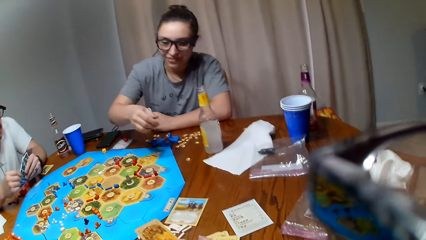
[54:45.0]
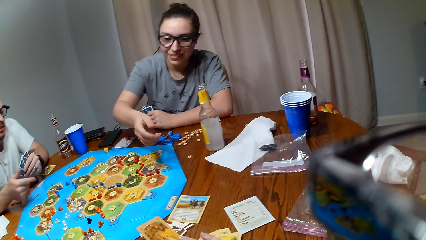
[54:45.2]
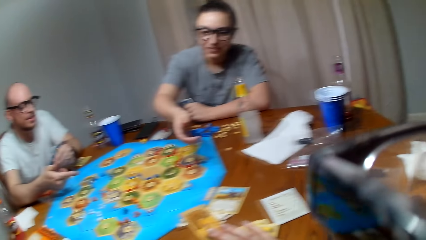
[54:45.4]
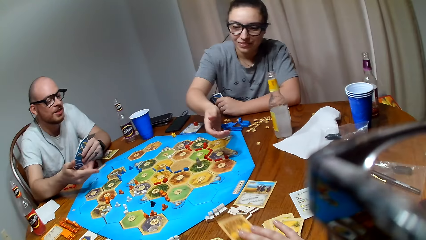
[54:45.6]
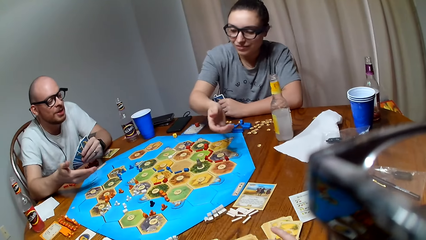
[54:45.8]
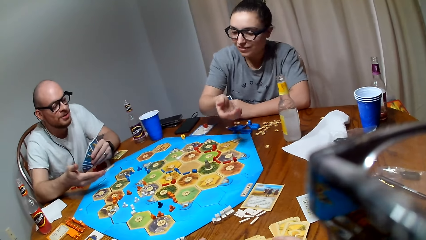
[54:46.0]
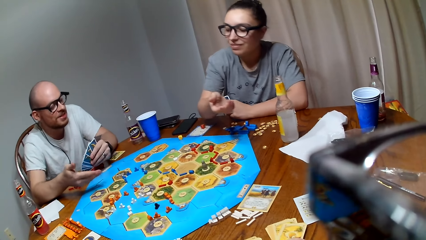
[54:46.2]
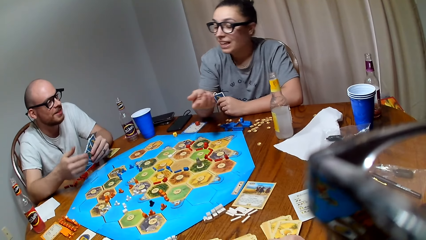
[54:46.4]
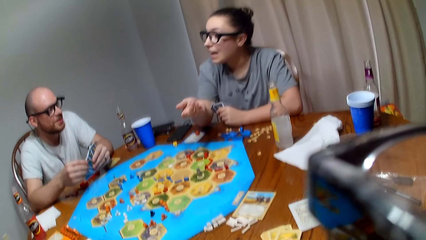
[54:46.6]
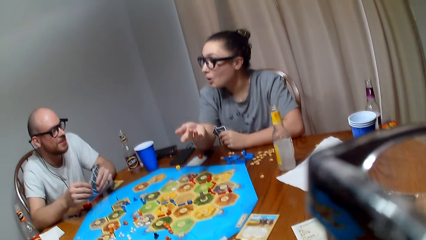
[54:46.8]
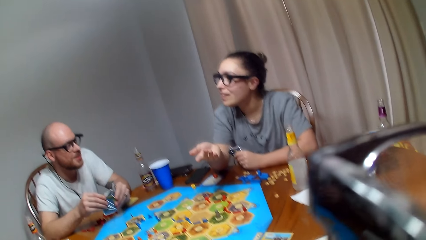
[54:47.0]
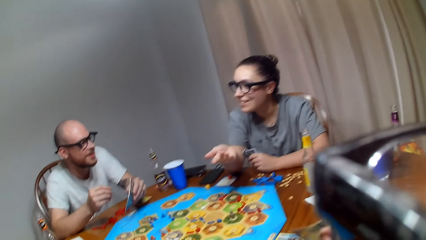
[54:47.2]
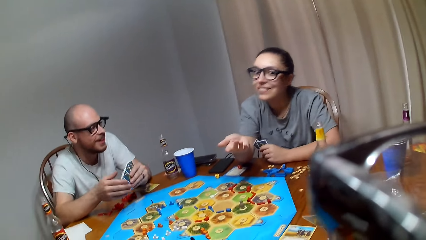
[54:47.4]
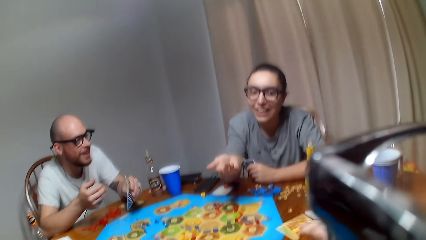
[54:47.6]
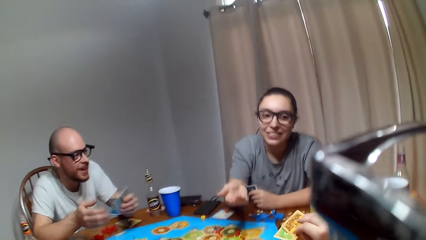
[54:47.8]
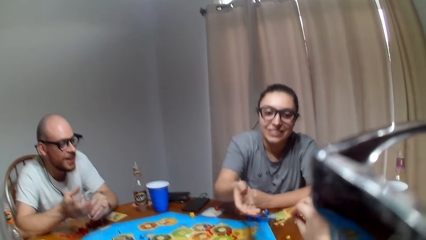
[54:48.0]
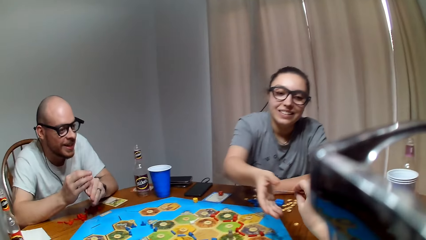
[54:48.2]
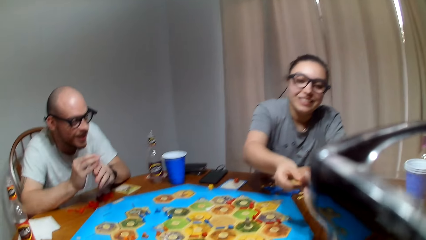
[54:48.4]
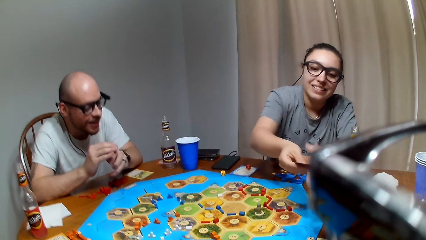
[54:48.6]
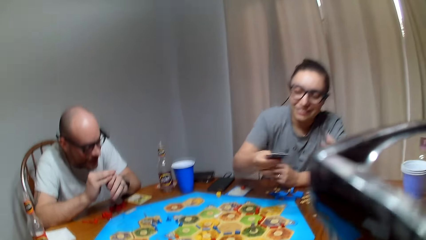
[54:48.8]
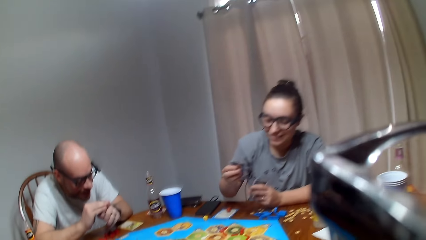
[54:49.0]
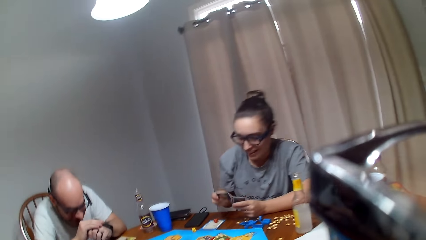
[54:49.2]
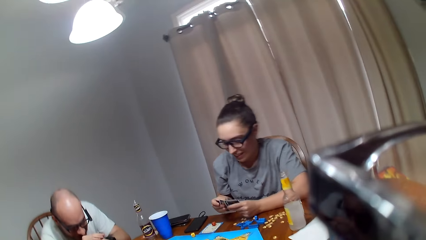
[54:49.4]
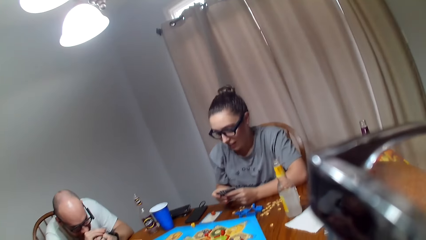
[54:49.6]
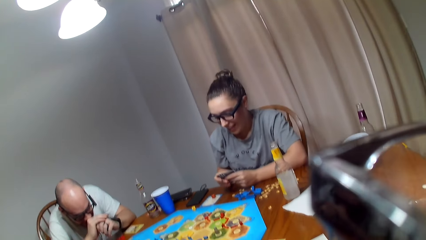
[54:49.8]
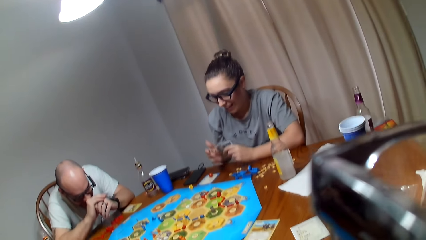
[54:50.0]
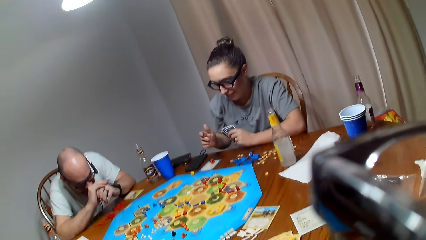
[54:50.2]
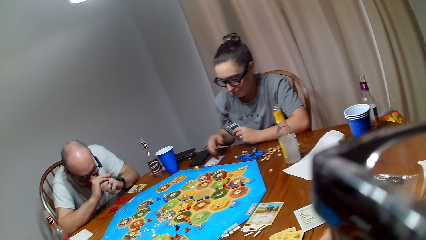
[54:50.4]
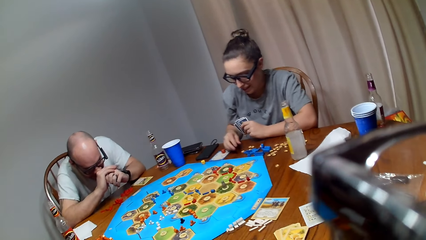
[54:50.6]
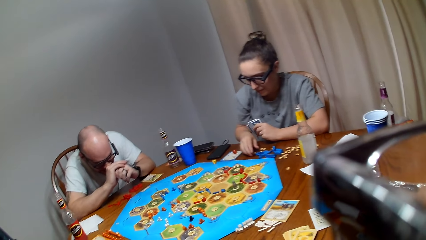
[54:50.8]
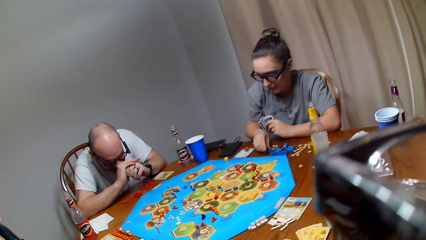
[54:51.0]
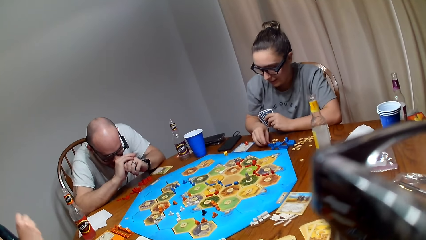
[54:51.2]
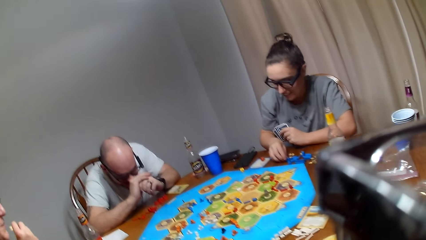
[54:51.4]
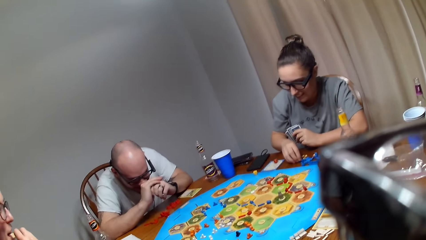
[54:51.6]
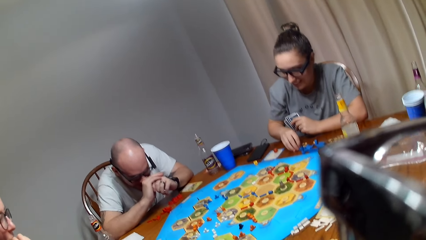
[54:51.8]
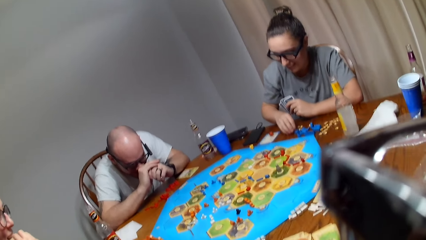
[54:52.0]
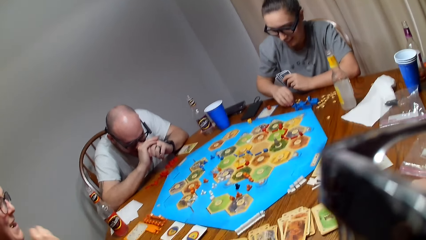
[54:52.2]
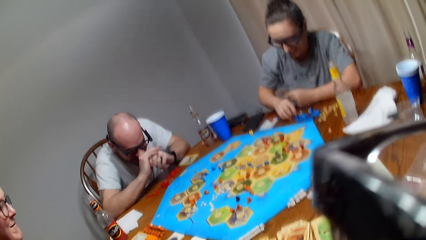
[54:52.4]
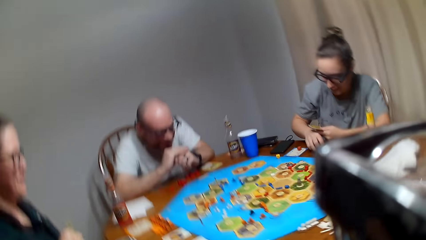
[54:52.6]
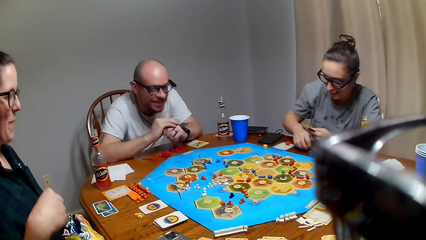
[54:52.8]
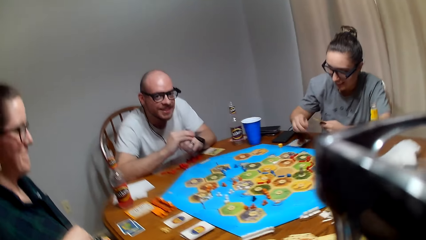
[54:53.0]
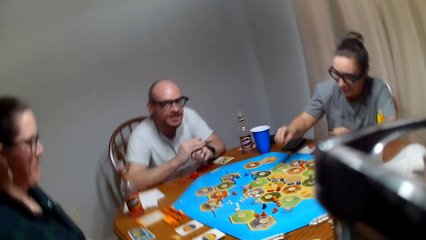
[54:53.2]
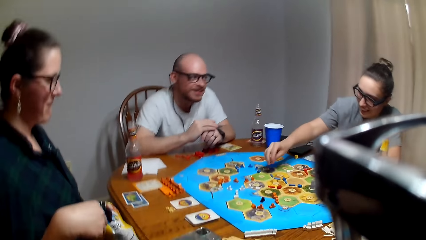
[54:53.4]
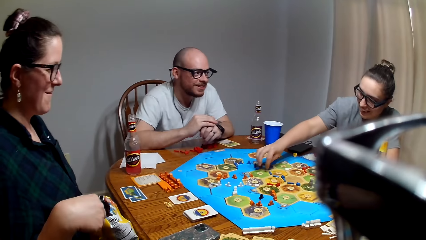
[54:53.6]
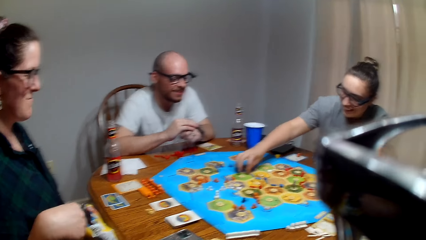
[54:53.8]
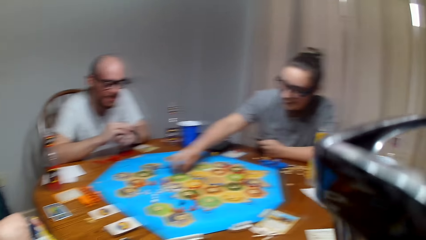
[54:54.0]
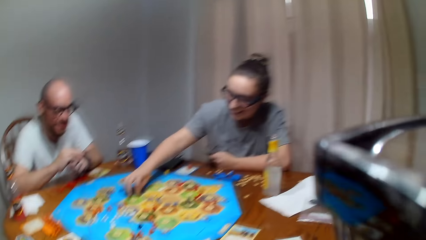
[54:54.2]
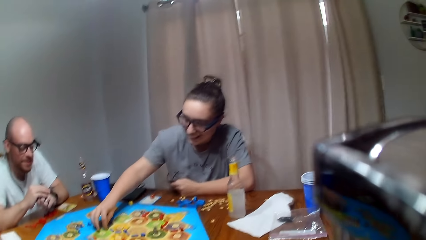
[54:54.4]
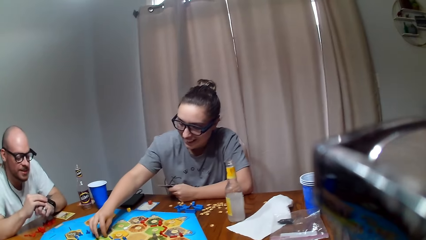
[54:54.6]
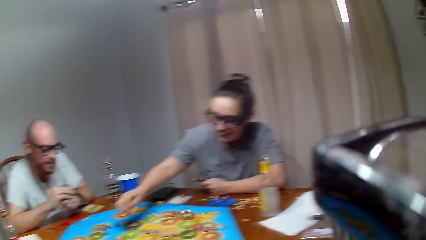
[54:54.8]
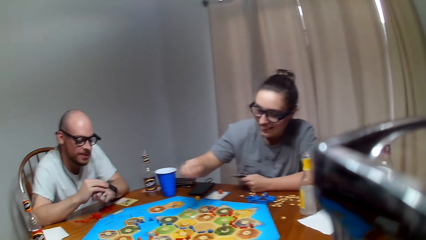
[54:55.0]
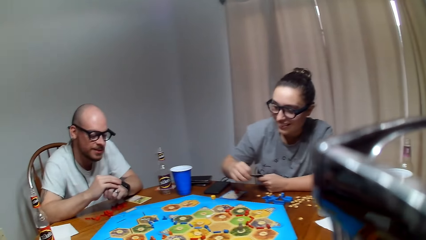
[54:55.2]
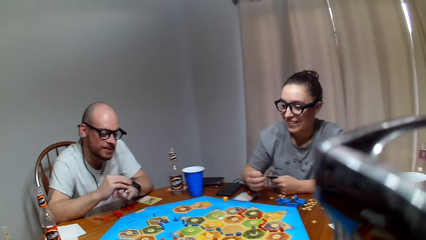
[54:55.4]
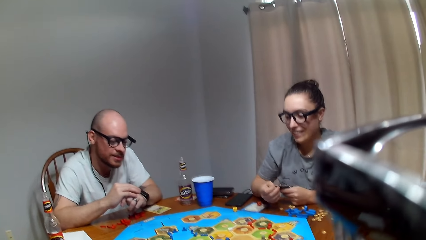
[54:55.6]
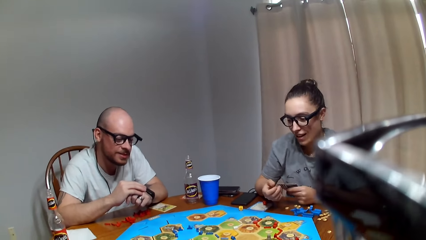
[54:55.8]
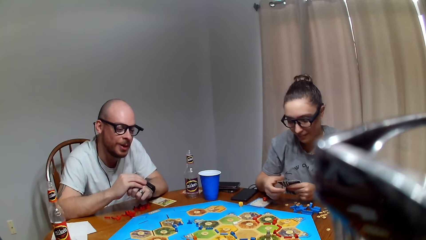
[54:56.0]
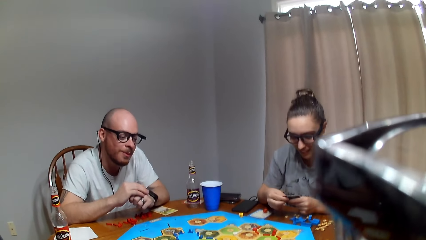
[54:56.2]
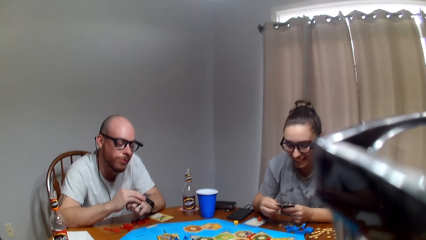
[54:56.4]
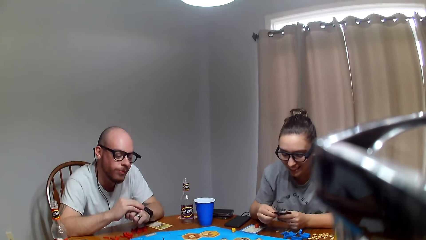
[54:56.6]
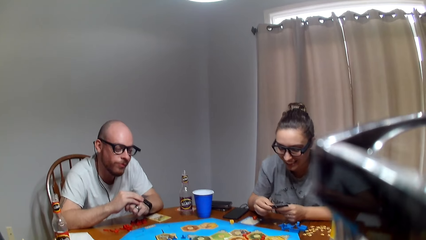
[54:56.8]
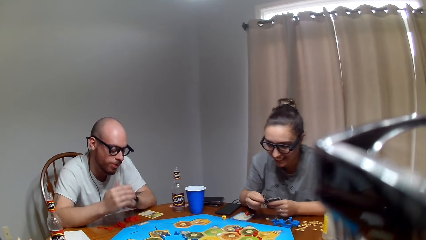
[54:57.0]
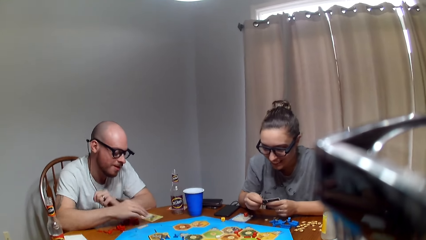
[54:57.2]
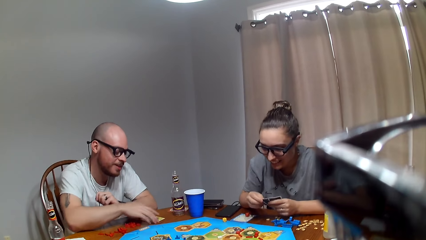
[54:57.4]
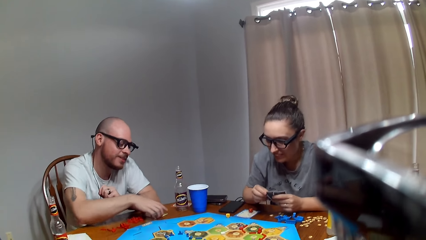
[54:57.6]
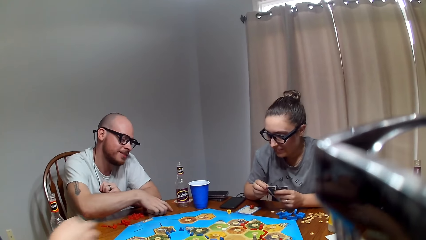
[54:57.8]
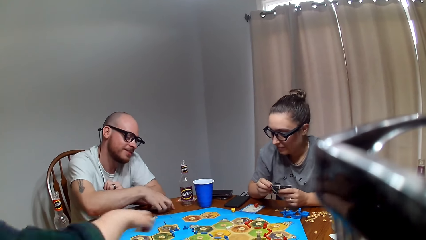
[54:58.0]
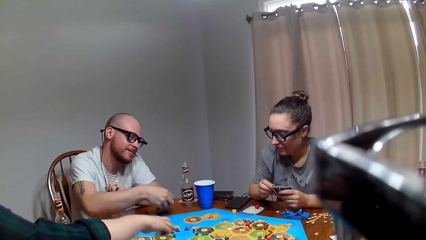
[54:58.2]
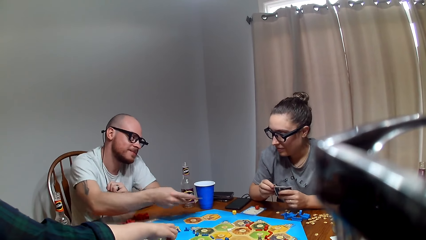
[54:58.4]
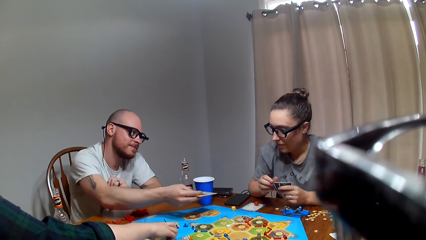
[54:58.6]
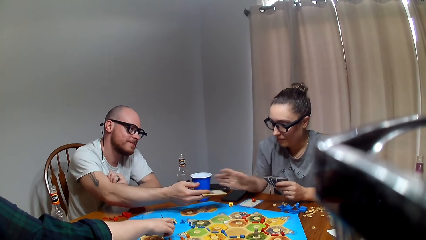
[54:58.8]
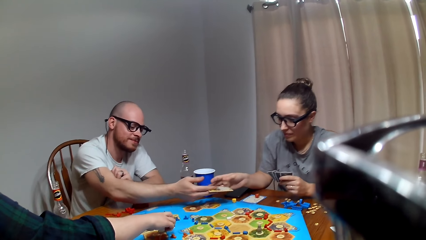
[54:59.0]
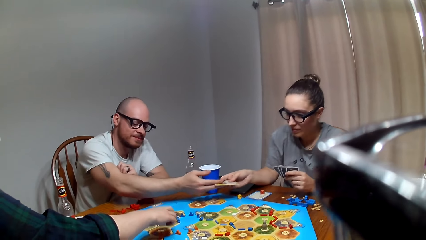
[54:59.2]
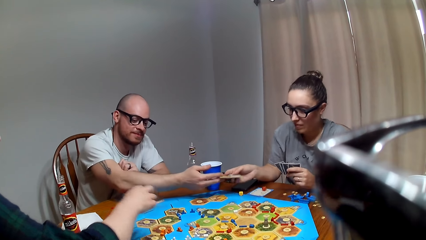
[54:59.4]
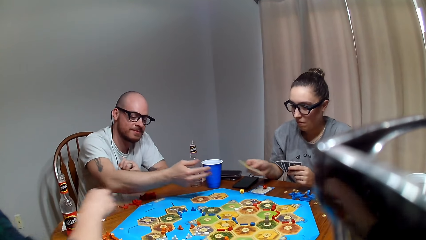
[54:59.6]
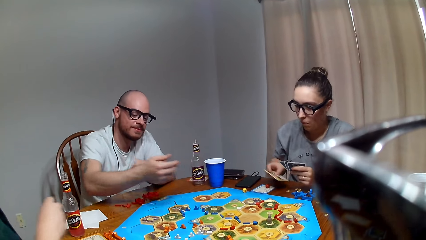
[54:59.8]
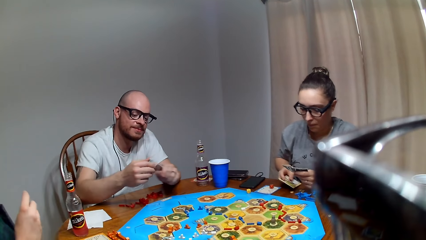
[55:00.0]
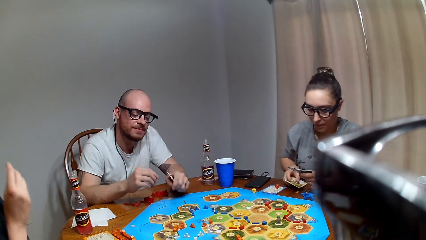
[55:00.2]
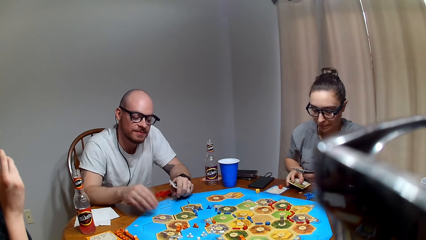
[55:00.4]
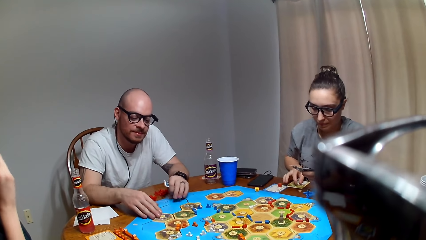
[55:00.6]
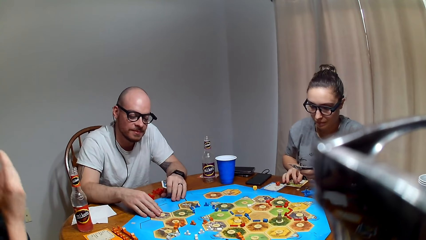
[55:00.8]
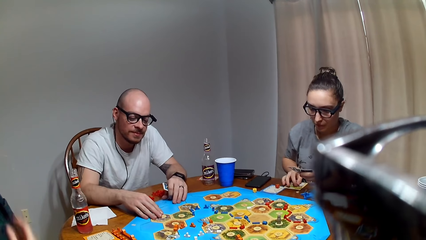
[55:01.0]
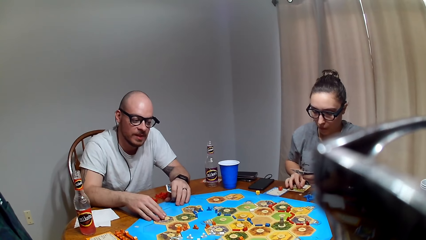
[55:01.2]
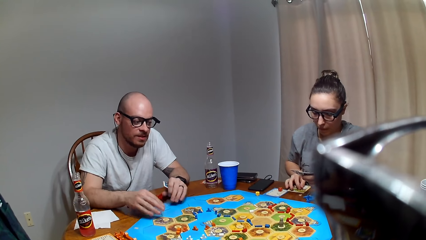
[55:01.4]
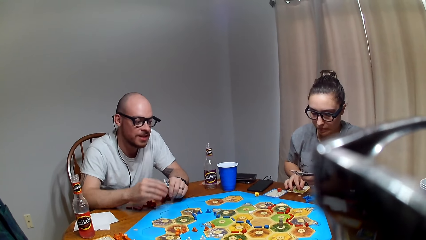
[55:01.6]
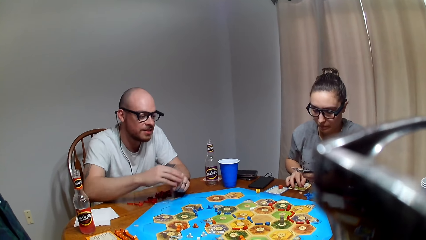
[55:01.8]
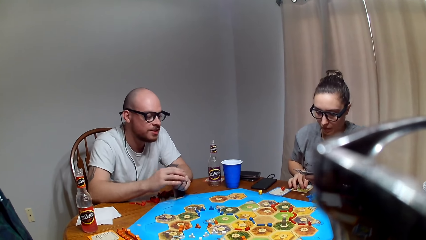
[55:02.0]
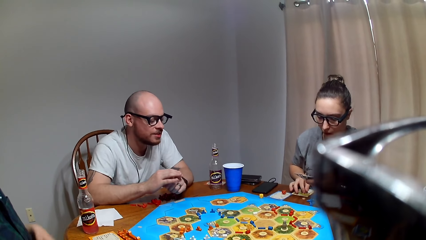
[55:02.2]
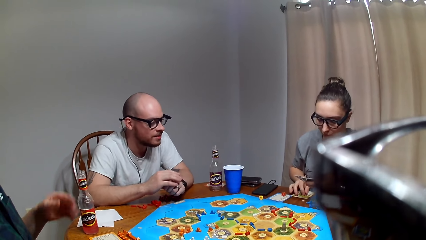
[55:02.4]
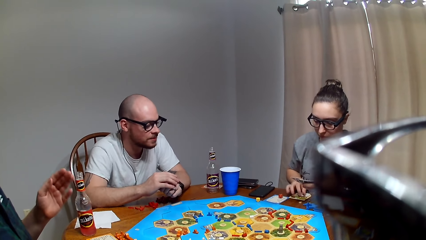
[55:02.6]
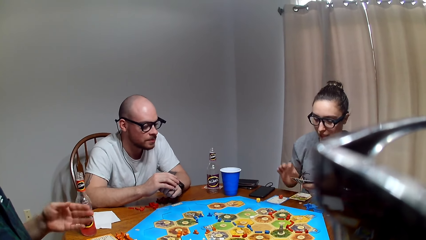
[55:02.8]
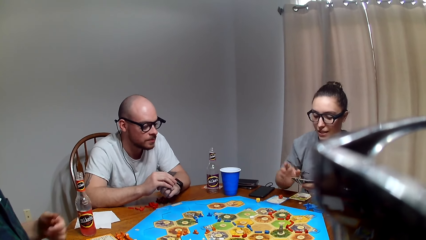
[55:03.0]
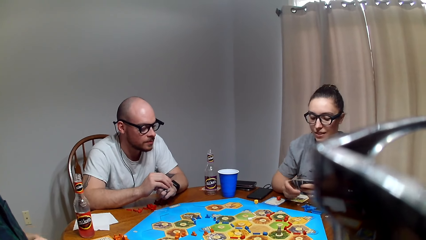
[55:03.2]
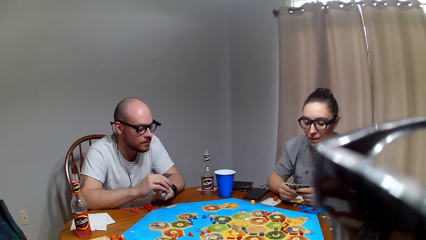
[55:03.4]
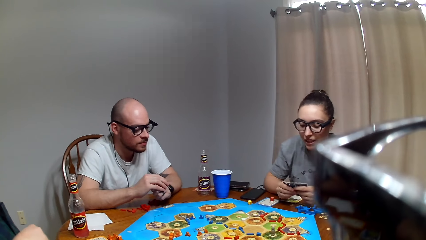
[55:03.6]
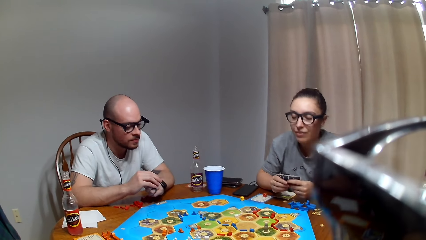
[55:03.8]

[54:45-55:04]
A lady places the road on the table. The camera wearer gives the lady cards. A man holds the cheeks. The lady holds the cards in the left hand, picks a Catan resource token from the table and places the Catan resource on the Catan settler board. The man picks a card from the table. A person gives another person a card. The lady holds the cards with both hands. Another lady picks a city from the Catan settler board. The man gives the first lady a card. The first lady places the card on the table. The man touches the Catan resource token on the Catan settler board.
